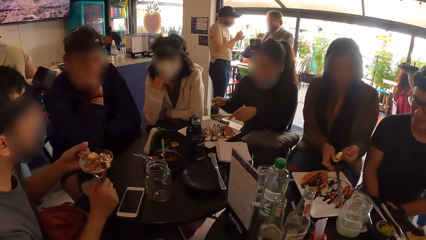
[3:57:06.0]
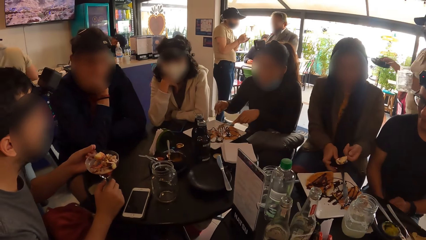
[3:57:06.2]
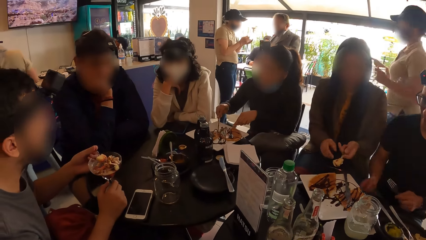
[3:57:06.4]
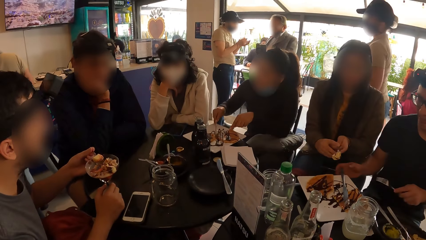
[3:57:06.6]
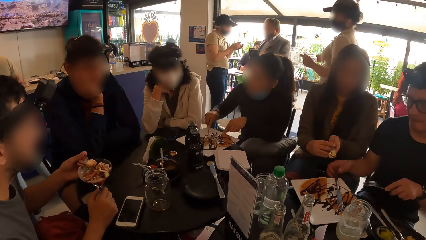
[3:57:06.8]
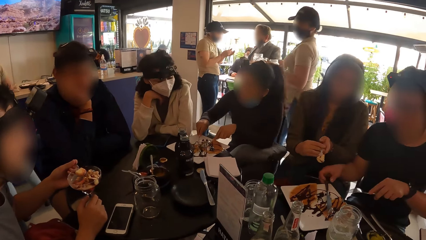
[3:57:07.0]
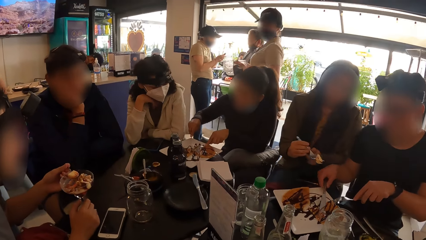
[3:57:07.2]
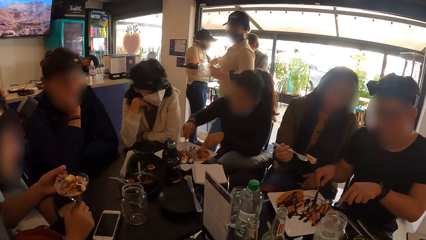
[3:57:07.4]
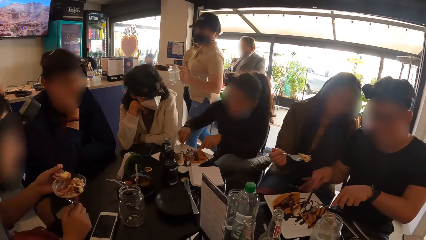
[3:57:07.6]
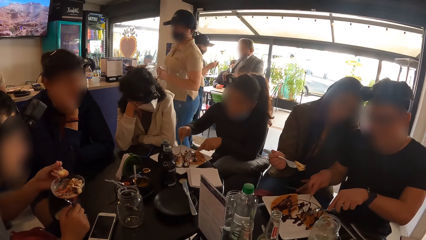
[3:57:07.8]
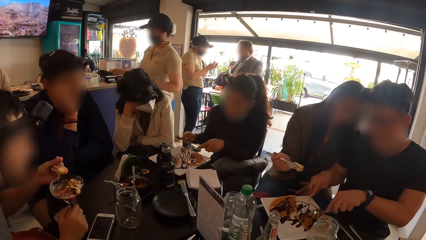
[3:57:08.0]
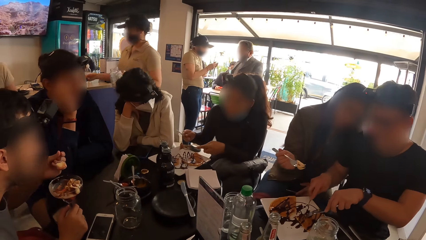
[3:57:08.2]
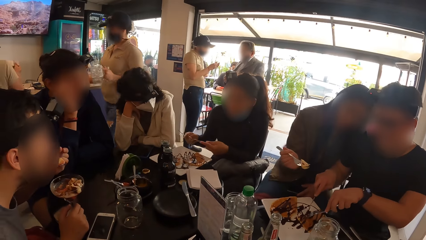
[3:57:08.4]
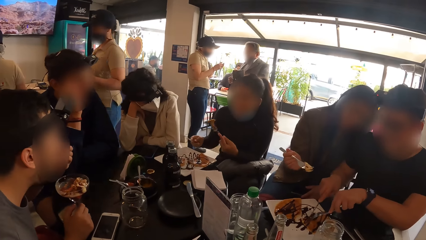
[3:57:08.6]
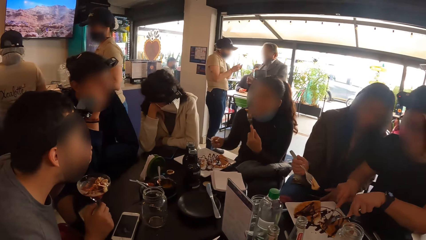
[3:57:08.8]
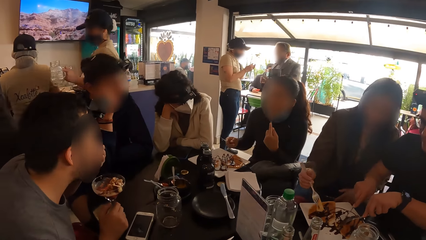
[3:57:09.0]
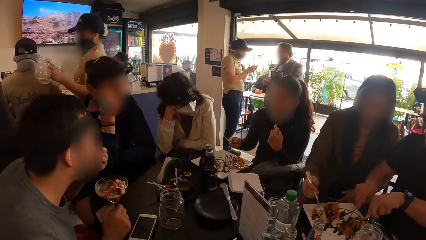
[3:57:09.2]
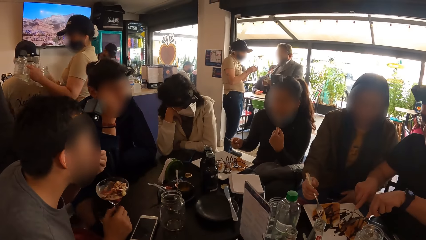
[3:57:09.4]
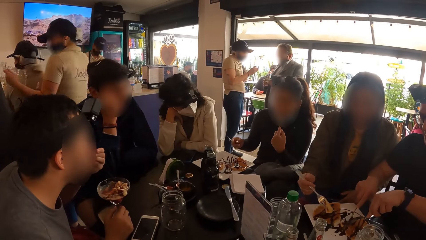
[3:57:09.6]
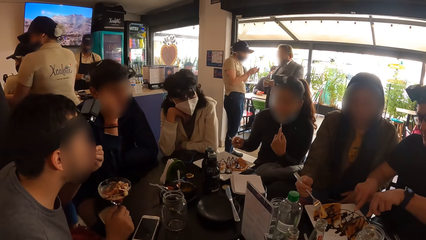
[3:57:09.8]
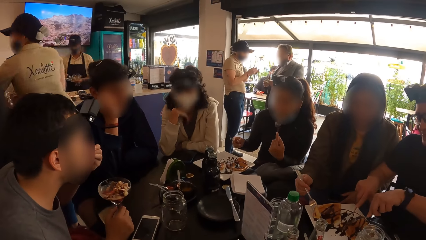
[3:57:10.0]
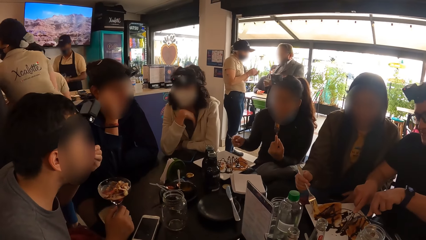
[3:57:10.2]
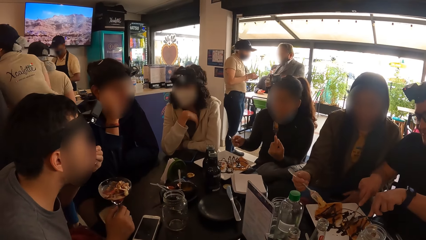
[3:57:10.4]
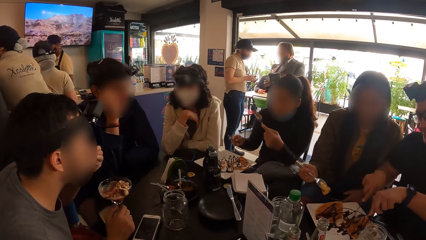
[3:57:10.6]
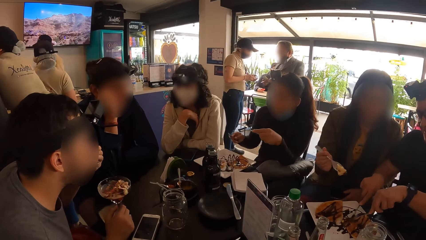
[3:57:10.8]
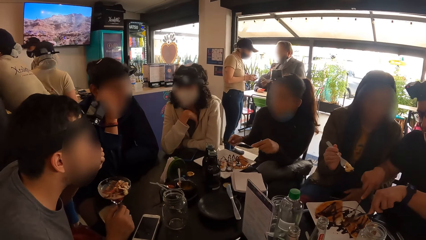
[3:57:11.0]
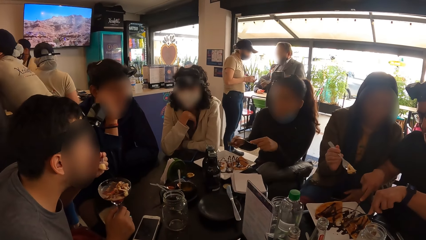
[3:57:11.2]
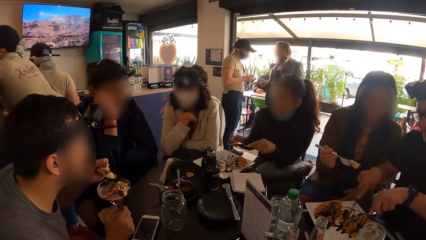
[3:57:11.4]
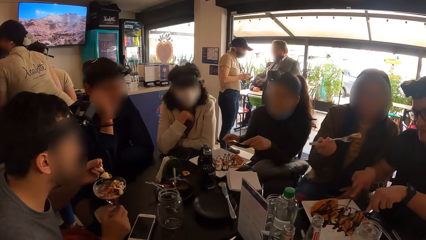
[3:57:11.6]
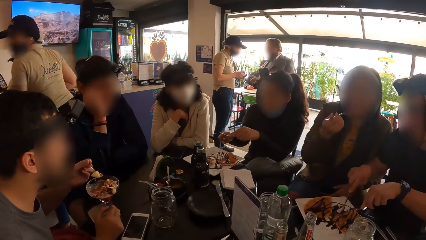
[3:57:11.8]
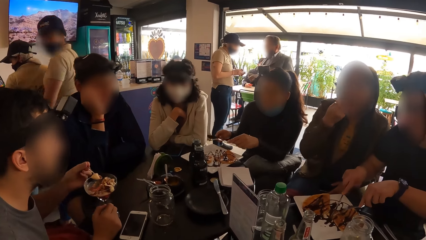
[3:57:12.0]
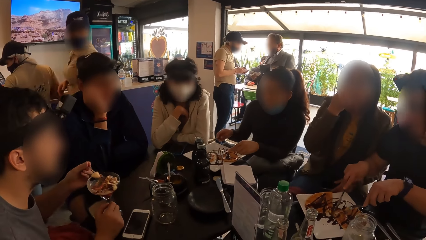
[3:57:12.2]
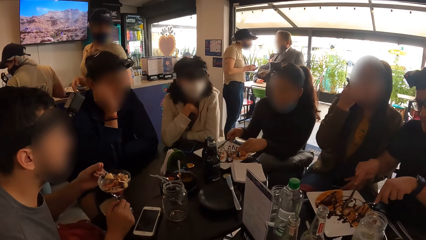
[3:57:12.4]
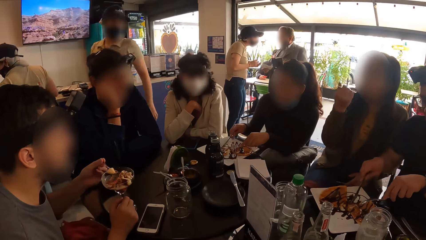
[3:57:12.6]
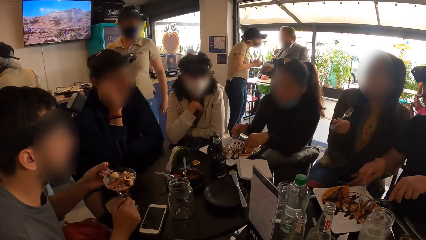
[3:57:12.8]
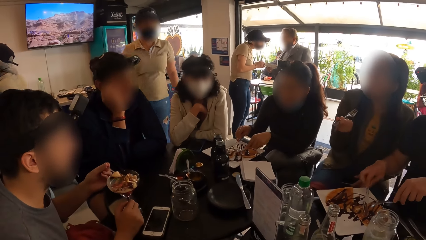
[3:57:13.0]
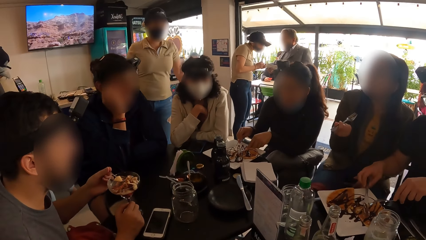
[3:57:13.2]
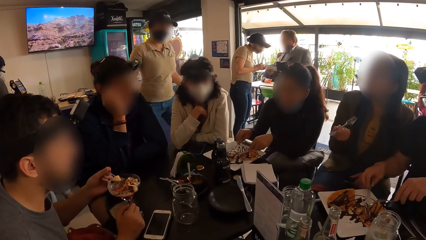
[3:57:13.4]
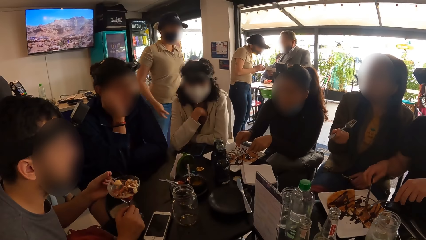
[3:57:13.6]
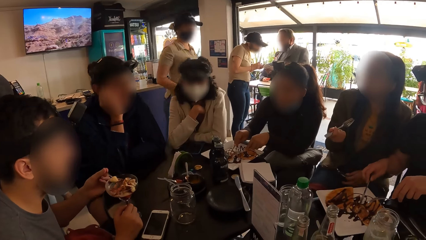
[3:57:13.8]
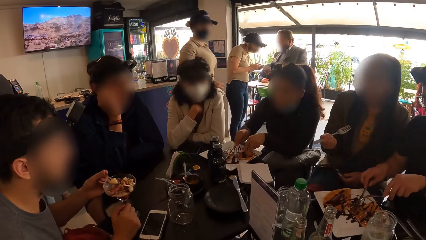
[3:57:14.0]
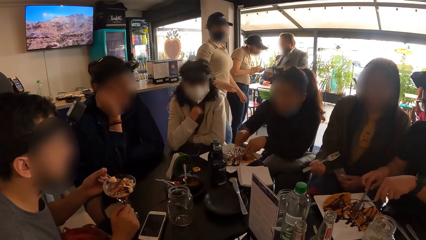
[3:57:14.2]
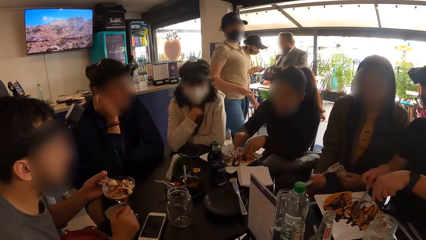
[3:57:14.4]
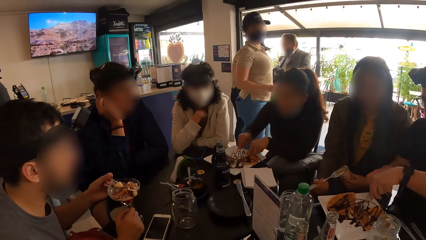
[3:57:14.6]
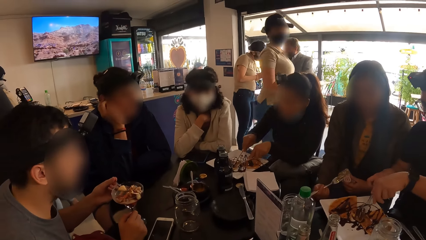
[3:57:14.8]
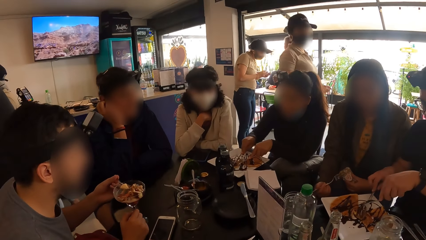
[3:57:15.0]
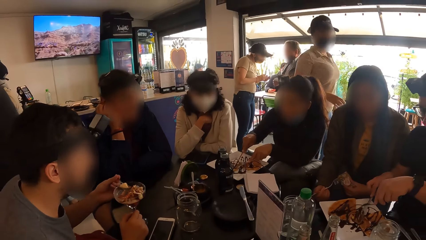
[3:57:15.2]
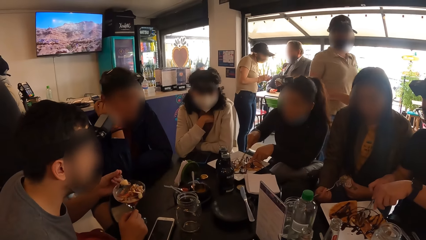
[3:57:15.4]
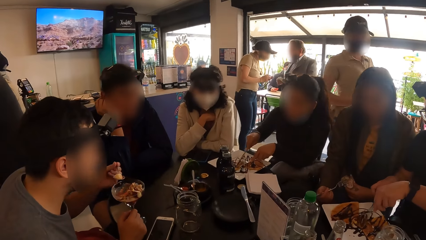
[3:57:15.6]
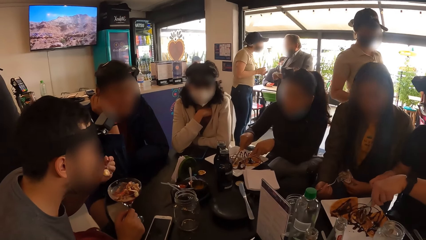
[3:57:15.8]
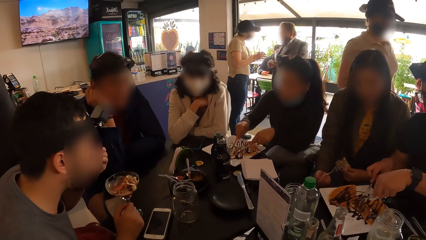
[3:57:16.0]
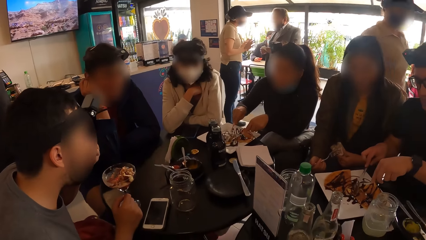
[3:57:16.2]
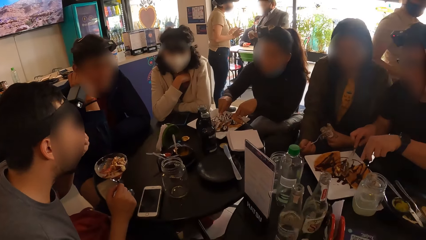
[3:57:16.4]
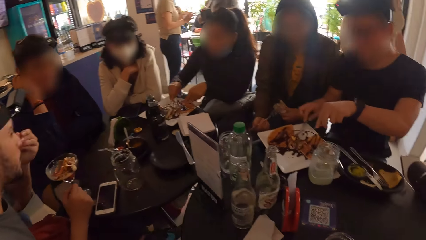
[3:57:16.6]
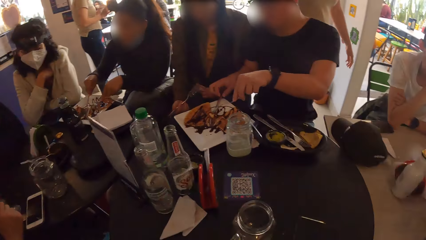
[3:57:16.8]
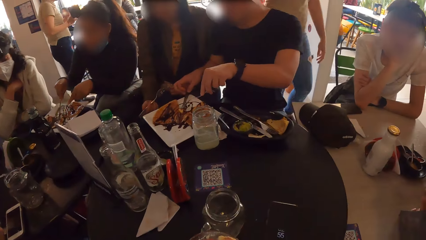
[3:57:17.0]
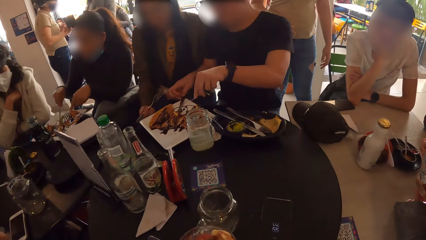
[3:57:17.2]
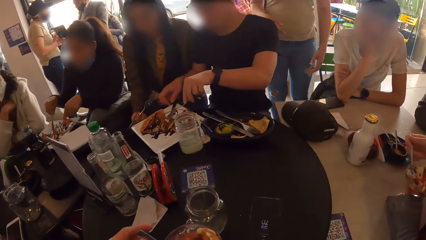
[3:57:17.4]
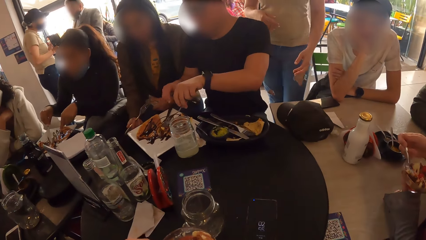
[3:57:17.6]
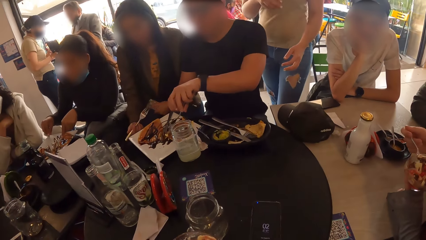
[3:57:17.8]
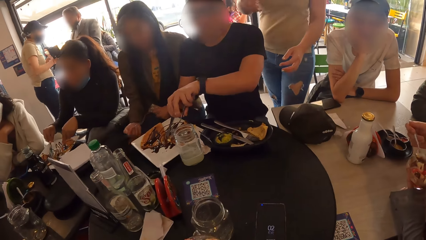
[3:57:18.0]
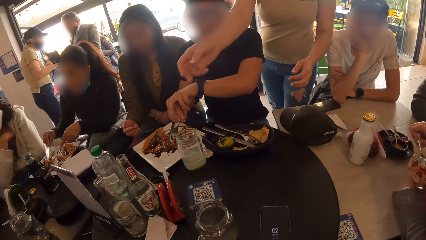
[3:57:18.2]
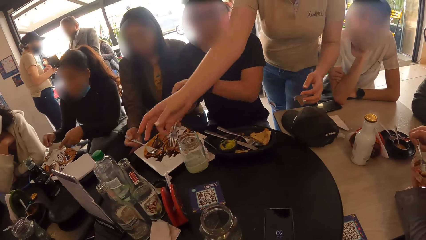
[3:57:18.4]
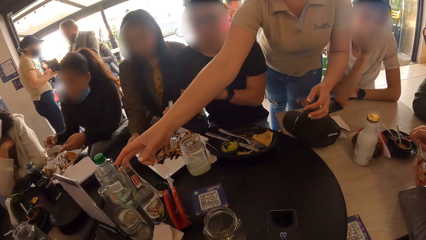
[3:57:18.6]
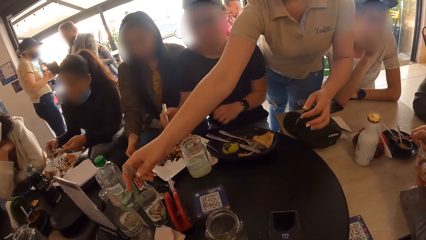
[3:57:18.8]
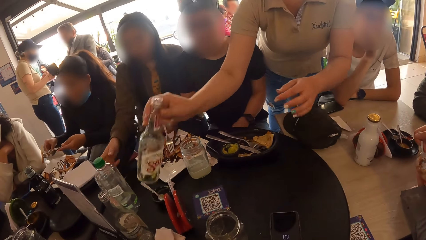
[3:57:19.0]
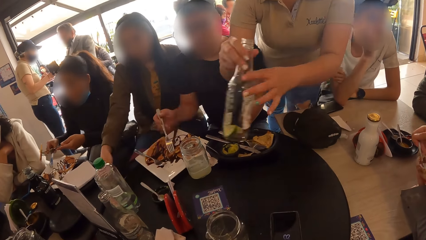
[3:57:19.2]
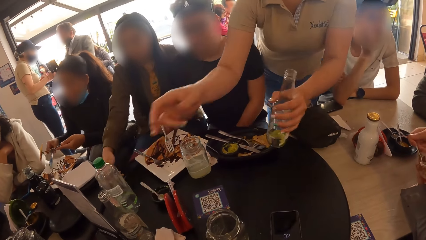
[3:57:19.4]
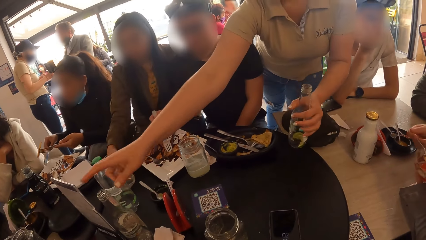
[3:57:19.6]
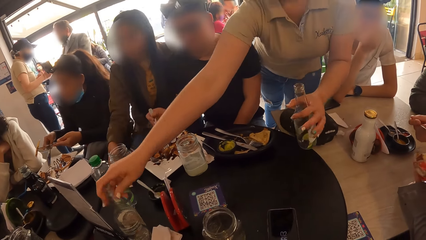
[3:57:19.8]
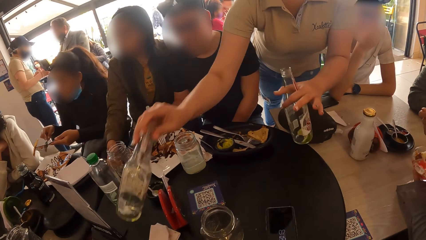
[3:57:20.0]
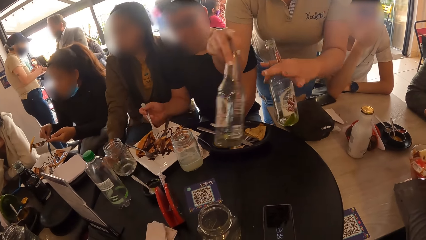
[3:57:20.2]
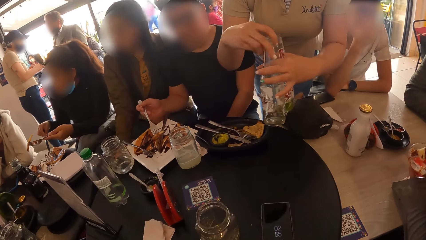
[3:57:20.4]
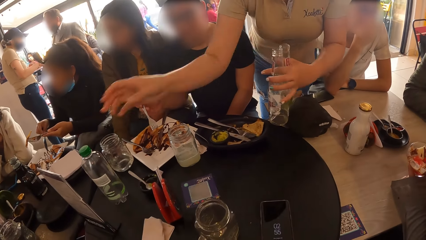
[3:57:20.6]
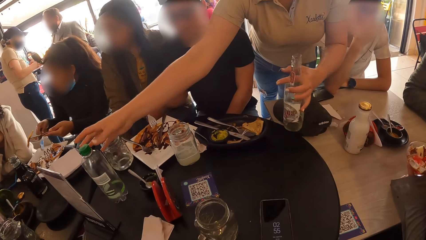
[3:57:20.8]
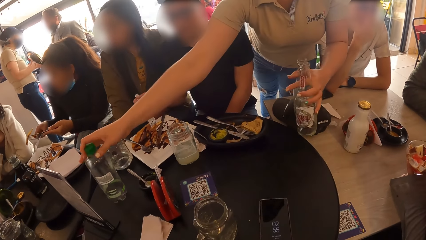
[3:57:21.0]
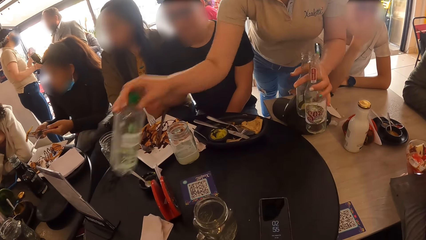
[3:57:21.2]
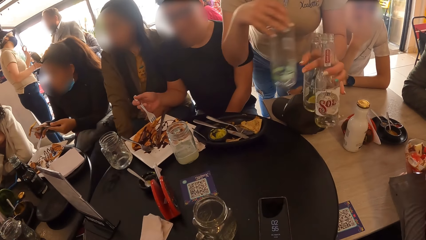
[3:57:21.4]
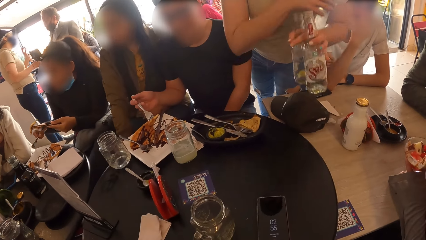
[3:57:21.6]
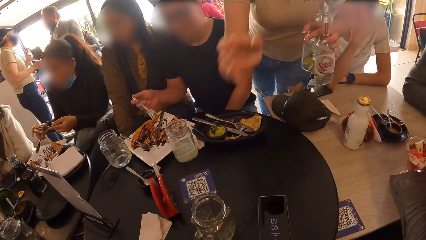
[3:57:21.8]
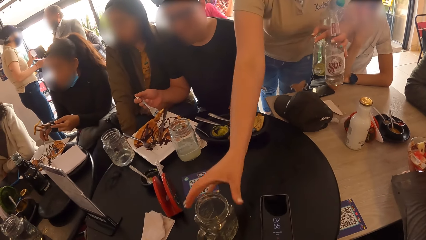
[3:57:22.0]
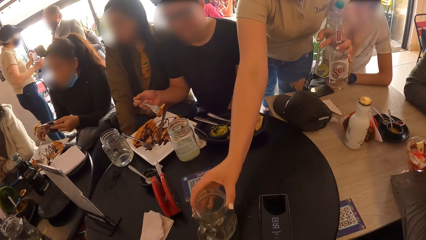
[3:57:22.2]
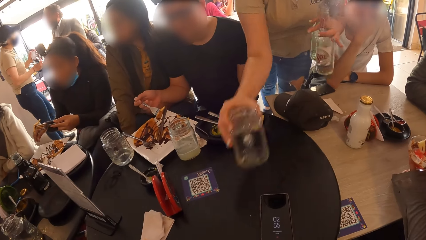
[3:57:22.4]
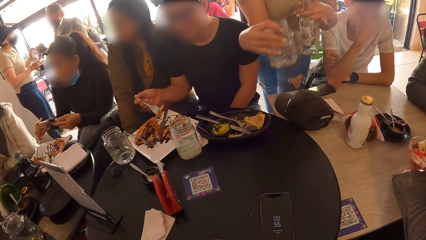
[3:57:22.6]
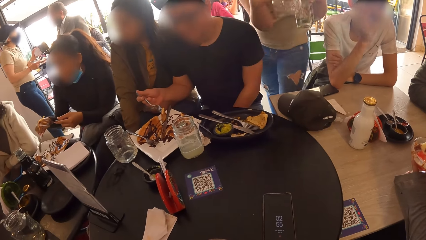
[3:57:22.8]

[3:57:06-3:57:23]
The woman eats the pie on the plate with the fork and knife in both hands. A man picks up the knife from the plate with his right hand. A person cuts food. The man eats the pie on the plate with the fork and knife in both hands. Another man eats from the sundae cup with the spoon in his left hand. The first man drops the knife on the plate with his right hand. The waitress picks up bottles, a cup, and a plate from the table with her right hand. Another woman drops the fork on the plate with her right hand. The other woman moves a cup on the table with her right hand.
